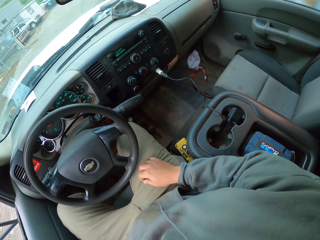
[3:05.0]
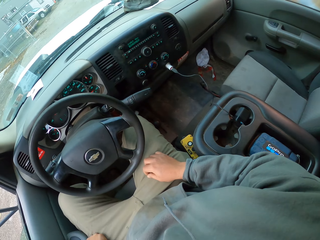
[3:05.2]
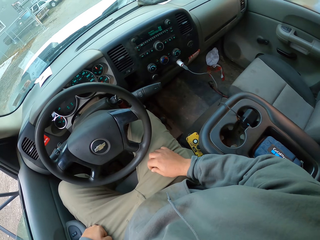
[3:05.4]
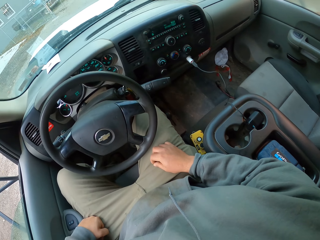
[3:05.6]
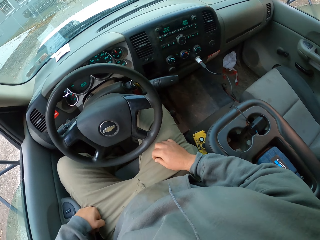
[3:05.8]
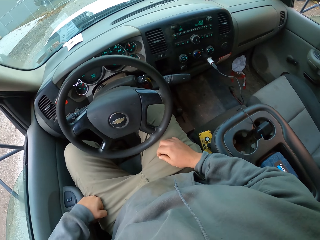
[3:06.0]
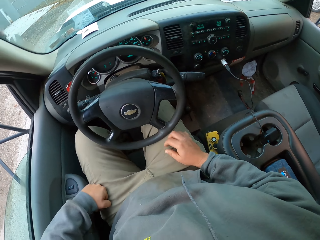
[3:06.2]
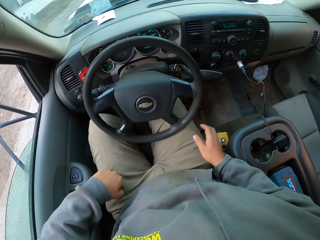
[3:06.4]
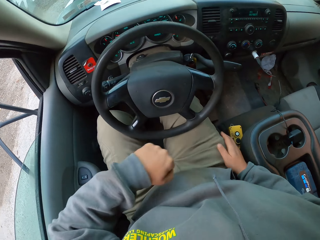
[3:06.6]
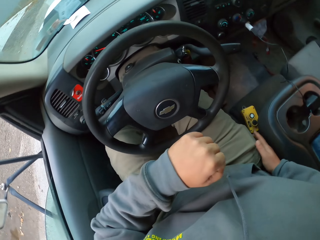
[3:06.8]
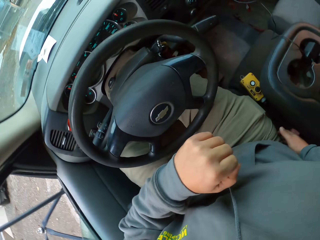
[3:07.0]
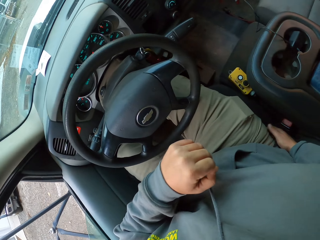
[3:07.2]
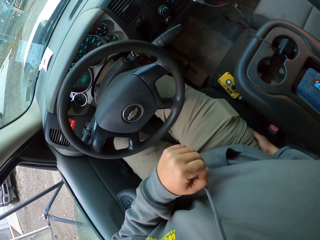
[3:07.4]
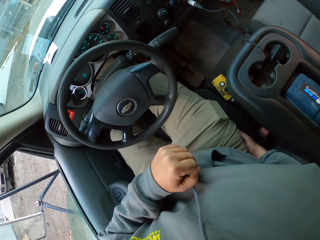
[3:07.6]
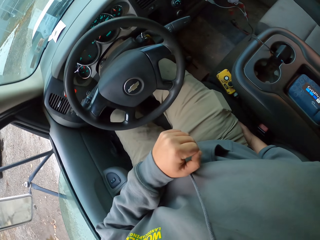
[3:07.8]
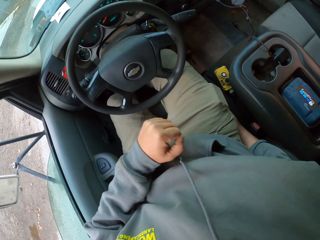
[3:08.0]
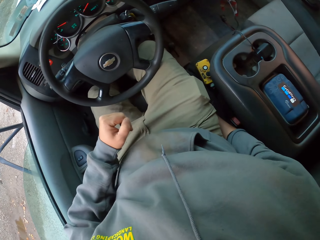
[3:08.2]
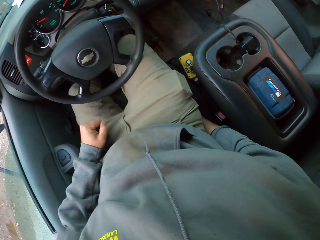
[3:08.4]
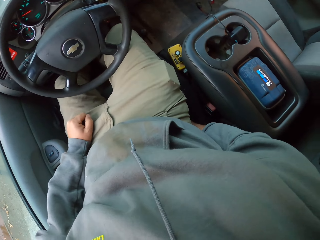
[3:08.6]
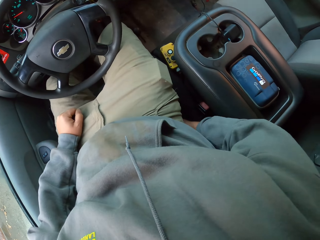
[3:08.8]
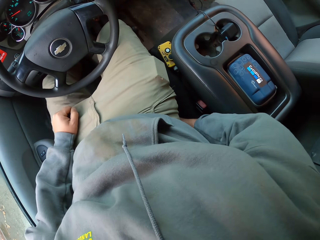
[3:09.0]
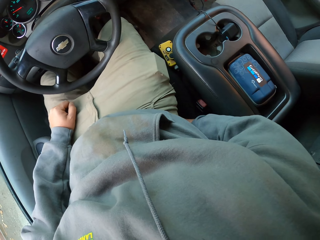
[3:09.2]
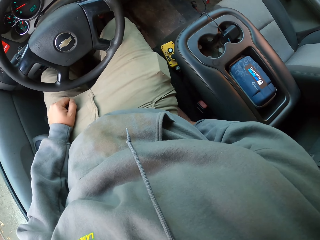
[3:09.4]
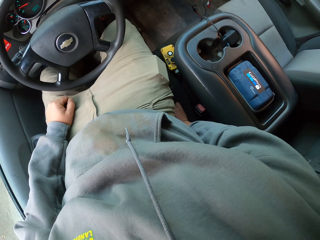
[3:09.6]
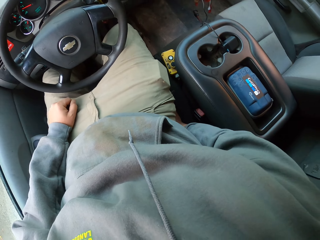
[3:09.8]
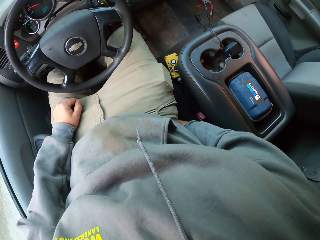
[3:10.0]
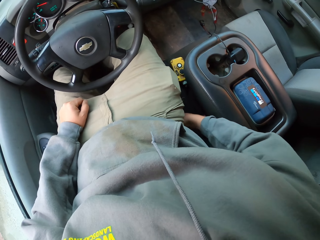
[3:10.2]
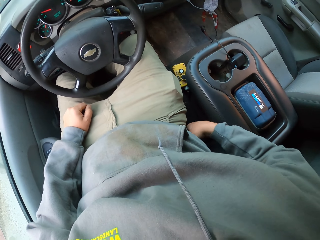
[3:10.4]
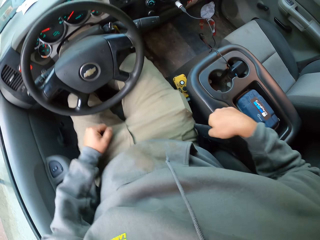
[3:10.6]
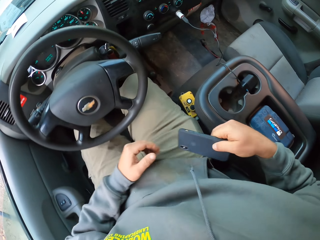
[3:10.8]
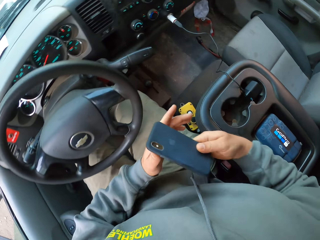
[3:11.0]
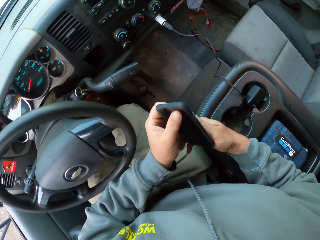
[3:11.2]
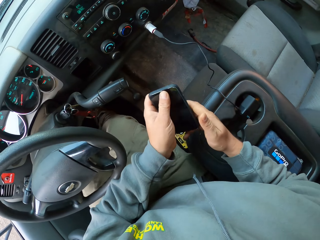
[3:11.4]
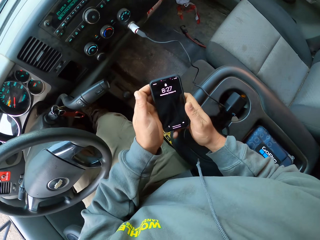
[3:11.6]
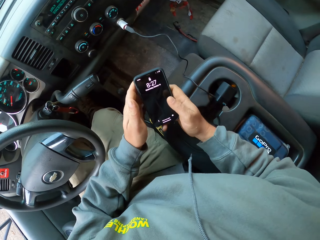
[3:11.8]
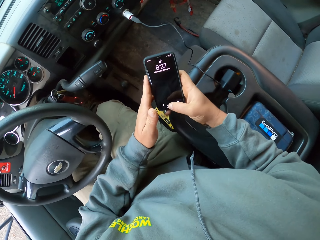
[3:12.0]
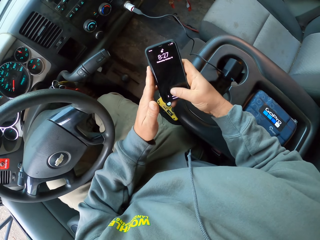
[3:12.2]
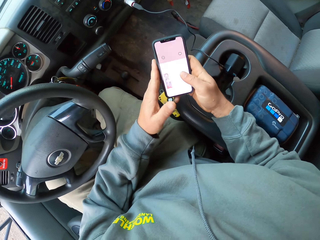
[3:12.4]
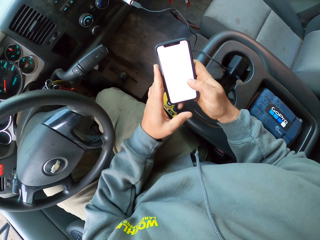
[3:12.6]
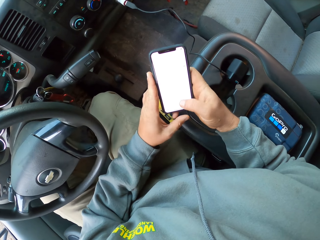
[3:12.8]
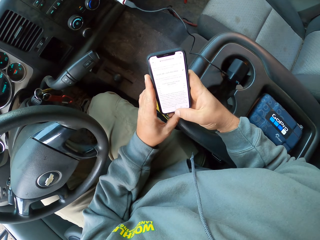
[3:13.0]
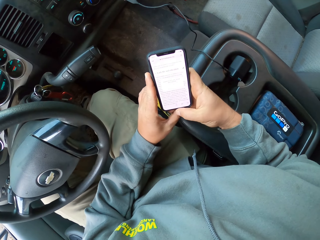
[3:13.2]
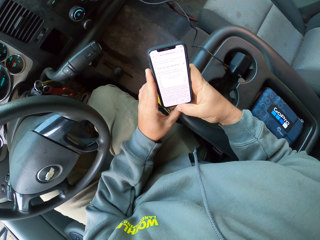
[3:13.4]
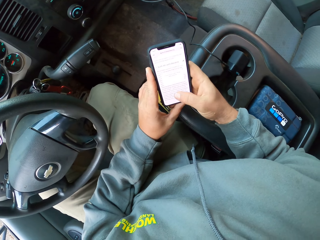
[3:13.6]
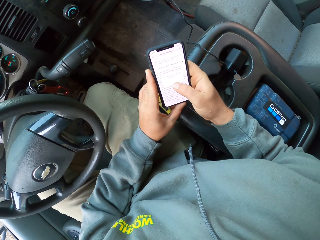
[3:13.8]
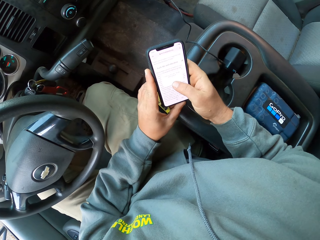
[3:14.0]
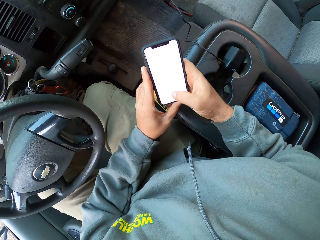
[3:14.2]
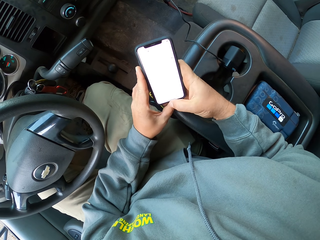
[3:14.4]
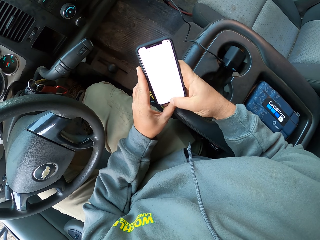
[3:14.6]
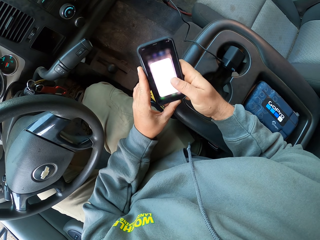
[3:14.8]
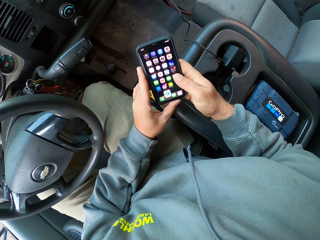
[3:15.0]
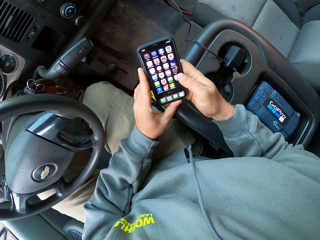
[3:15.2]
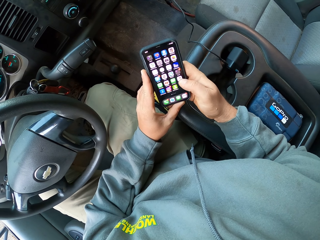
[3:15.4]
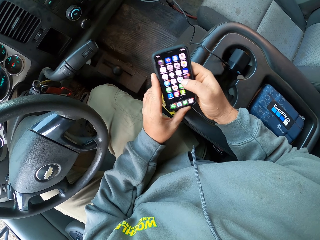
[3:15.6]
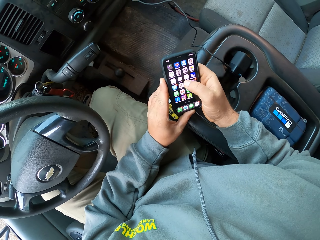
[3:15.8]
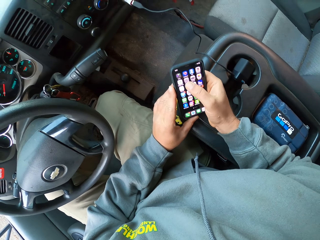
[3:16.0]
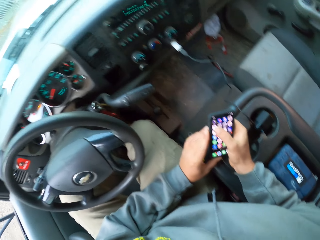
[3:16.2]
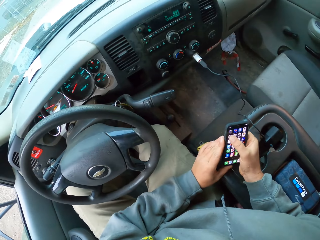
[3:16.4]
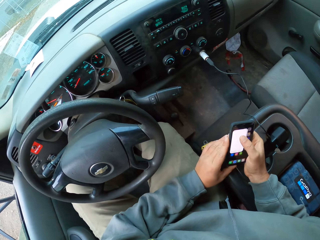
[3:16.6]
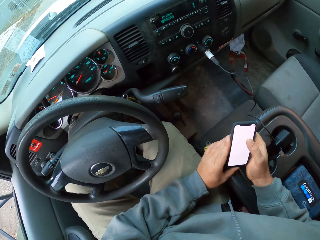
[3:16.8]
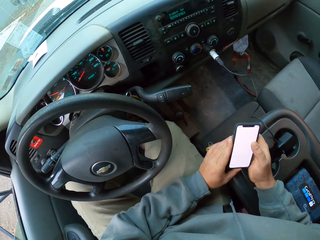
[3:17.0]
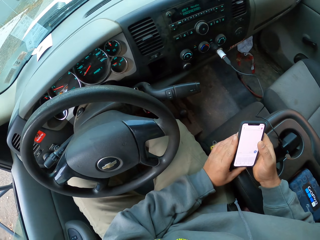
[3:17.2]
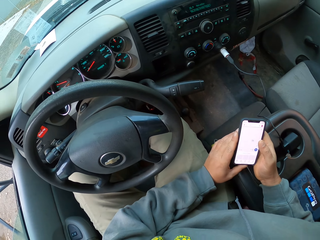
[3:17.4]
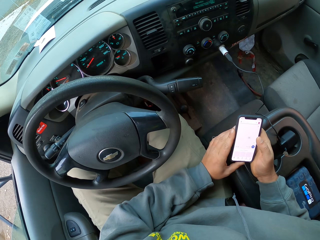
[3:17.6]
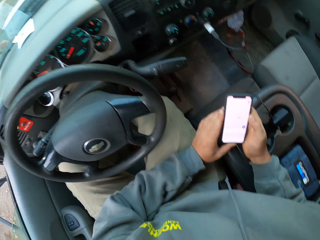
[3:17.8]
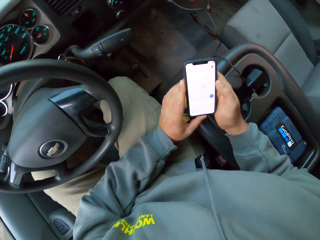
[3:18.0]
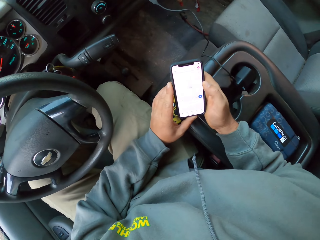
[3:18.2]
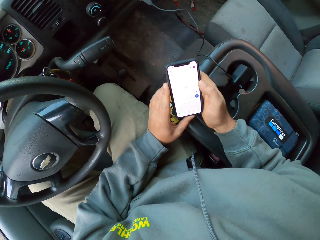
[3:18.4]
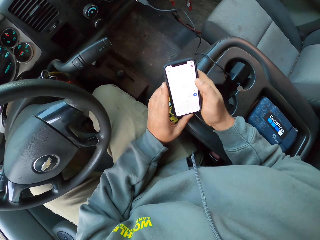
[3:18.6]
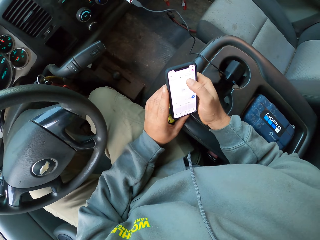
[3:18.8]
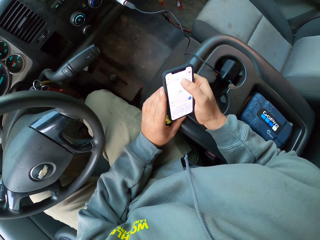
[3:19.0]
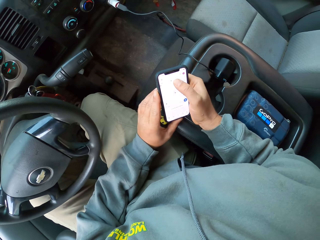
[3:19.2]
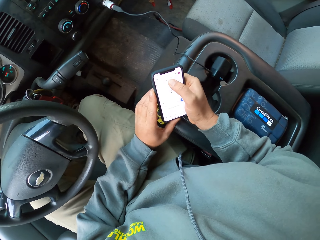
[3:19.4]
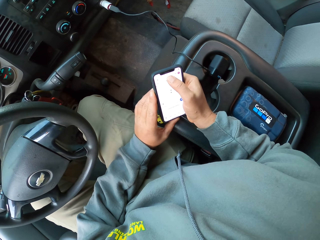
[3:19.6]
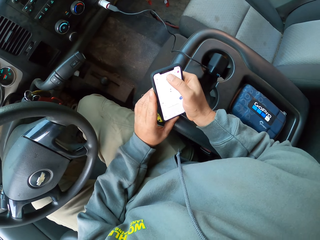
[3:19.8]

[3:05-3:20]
The camera wearer lifts a hand from a window. He picks his phone from the pocket. He operates his phone. He swipes the phone. He opens an app.

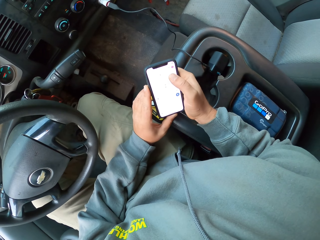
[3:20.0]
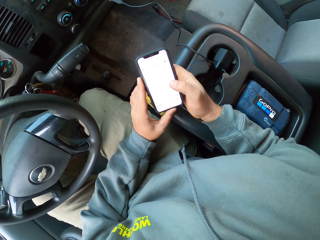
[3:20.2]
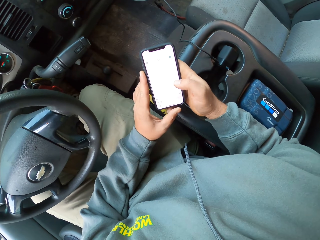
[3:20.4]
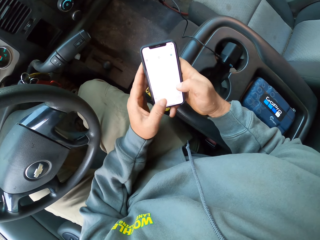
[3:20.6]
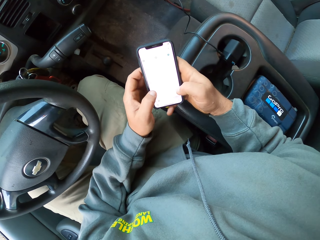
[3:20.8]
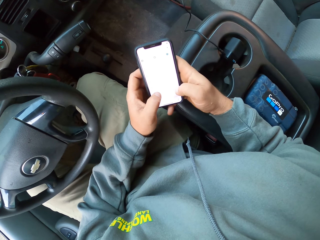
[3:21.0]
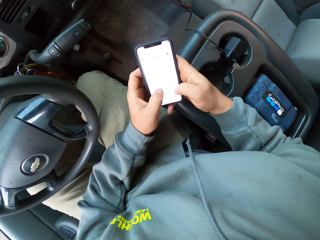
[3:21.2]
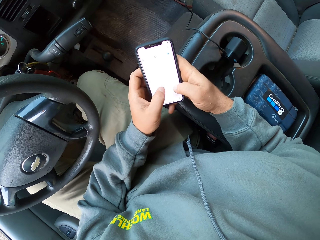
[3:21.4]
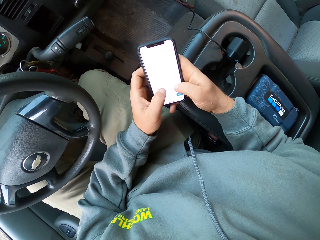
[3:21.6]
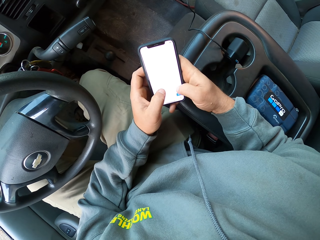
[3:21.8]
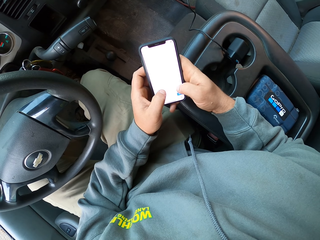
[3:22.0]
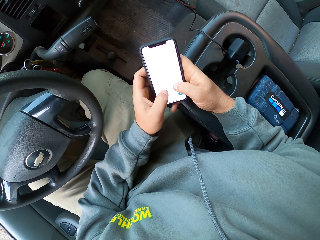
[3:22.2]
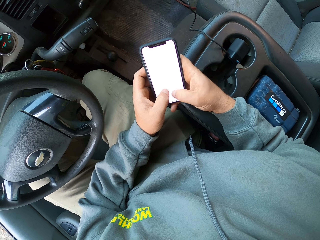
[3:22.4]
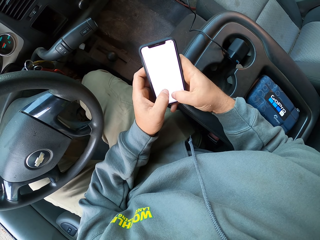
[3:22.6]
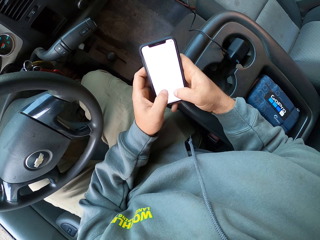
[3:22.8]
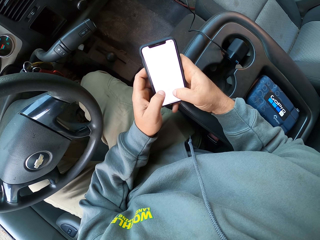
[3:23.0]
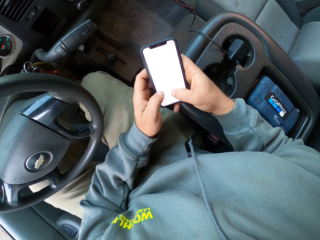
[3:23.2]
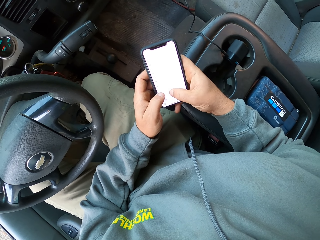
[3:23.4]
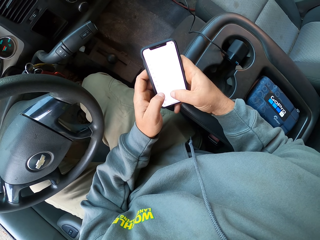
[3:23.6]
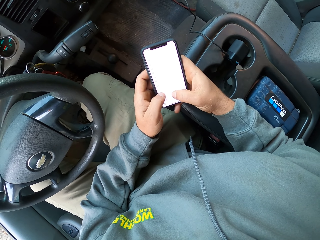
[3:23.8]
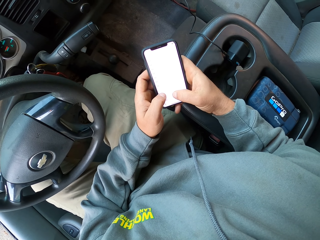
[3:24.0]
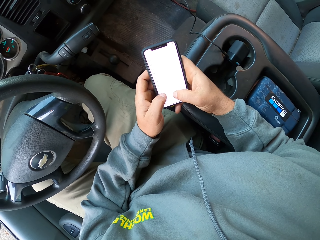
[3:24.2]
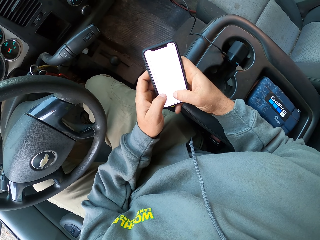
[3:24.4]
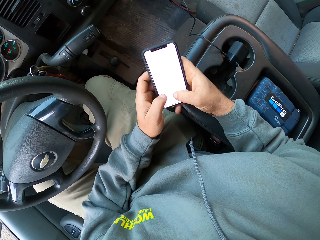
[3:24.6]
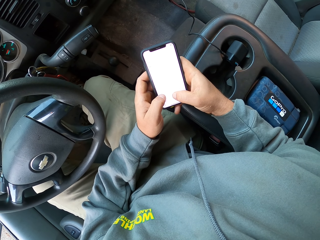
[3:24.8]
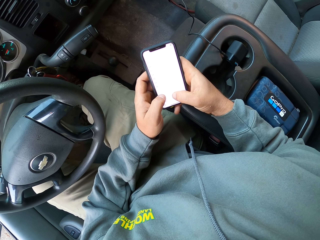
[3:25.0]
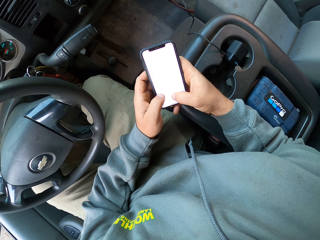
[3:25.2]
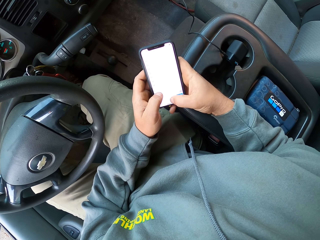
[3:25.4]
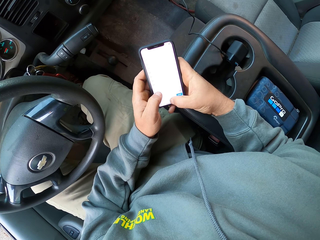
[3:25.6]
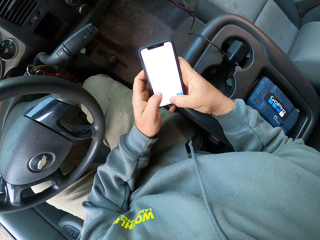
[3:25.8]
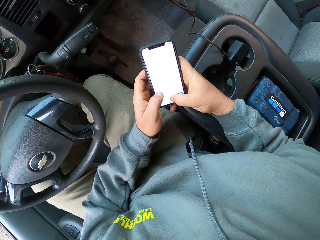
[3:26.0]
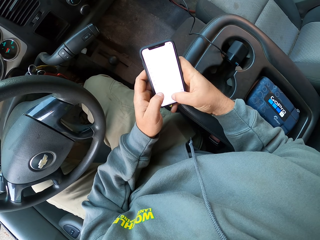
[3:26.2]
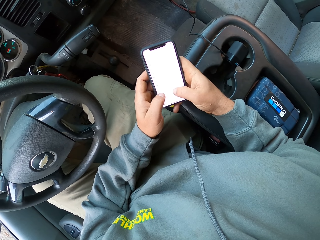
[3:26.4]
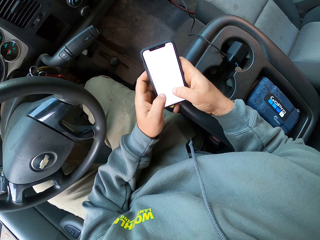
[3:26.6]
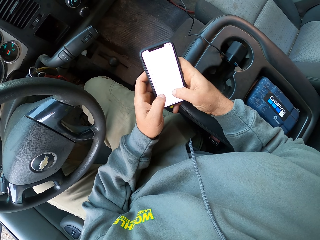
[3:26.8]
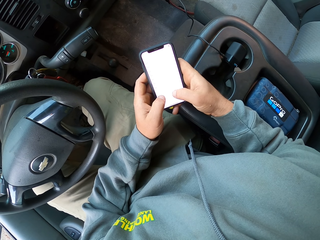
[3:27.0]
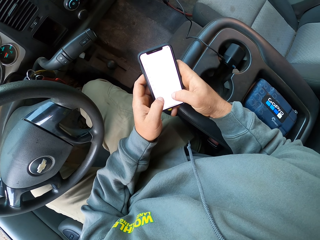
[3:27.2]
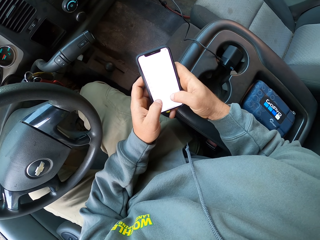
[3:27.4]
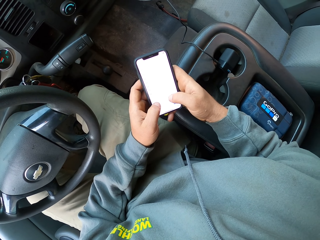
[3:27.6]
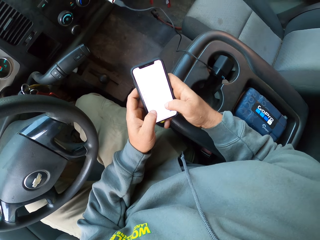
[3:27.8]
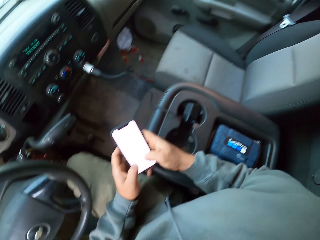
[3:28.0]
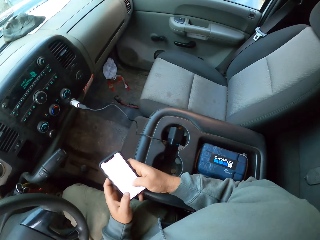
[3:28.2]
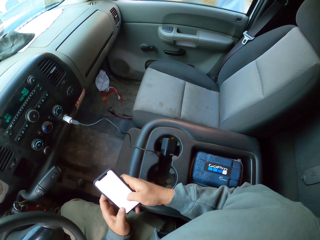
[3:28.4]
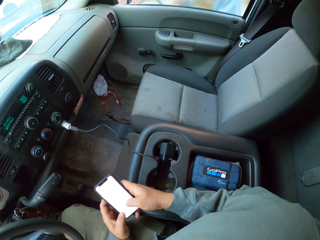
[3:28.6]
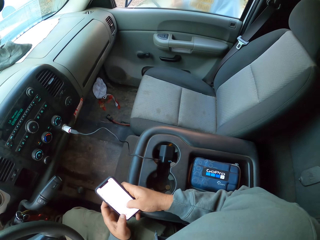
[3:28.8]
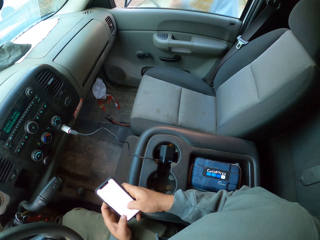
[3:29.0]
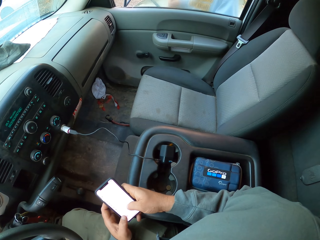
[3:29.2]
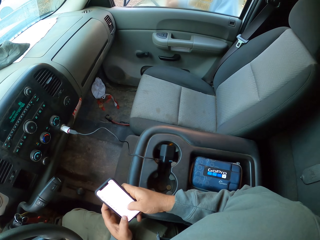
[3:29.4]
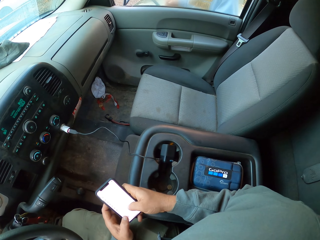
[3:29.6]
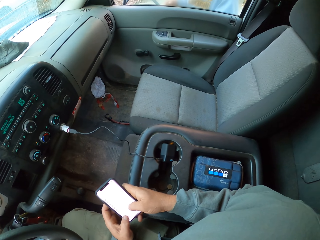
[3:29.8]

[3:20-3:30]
The camera wearer presses the phone. They type on the phone.
